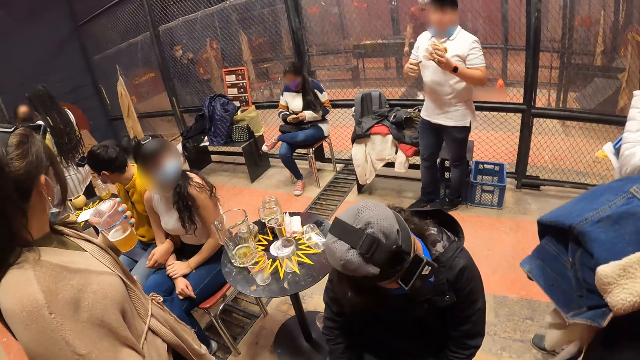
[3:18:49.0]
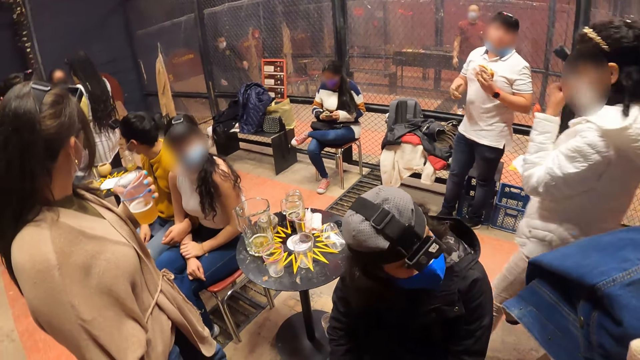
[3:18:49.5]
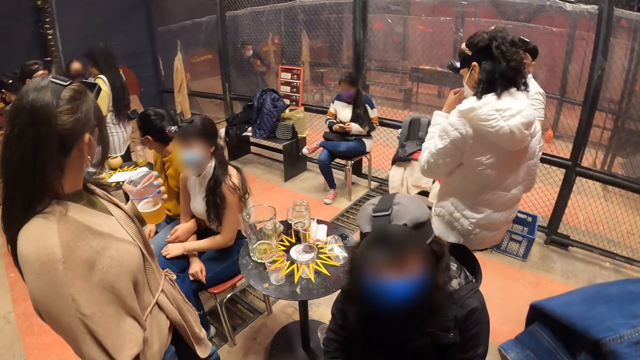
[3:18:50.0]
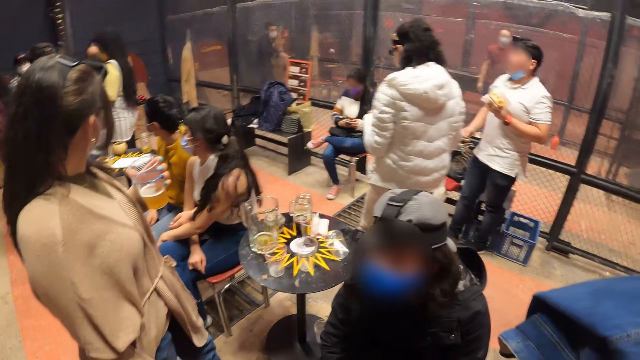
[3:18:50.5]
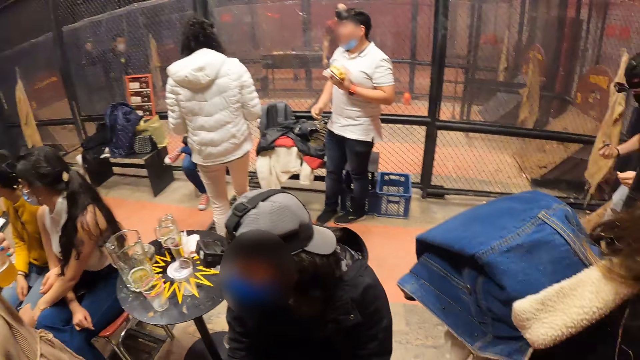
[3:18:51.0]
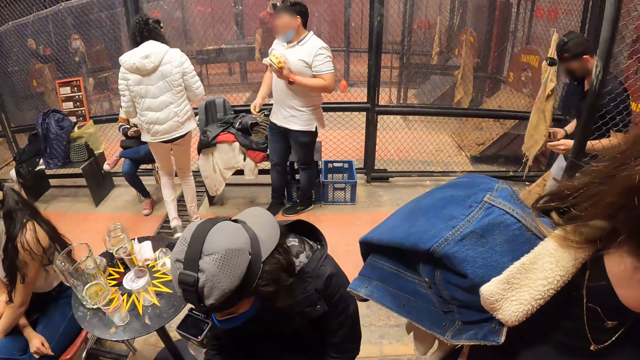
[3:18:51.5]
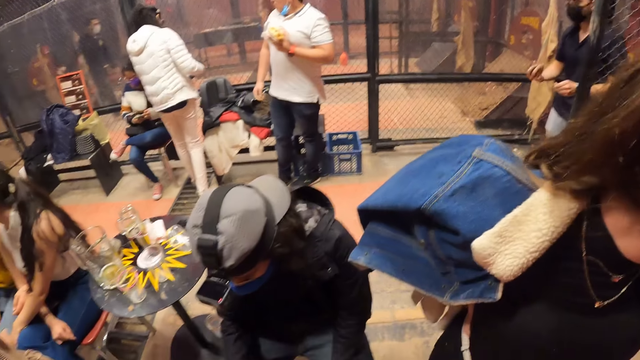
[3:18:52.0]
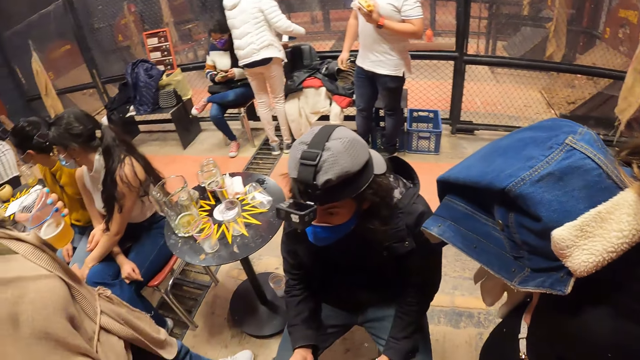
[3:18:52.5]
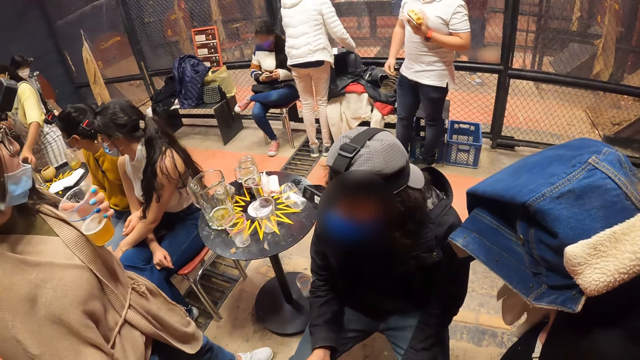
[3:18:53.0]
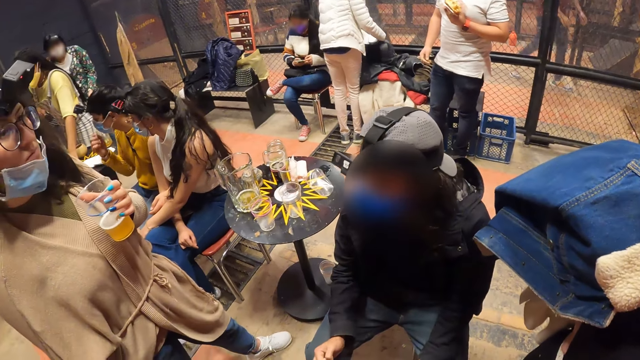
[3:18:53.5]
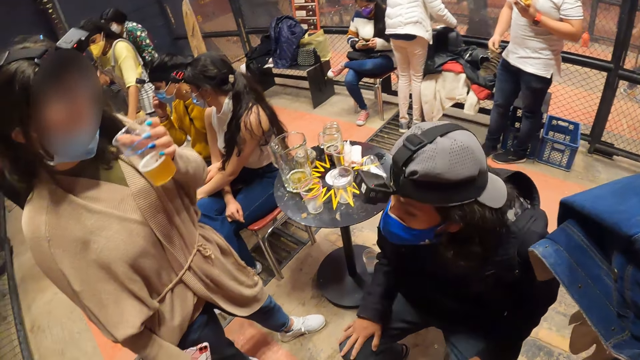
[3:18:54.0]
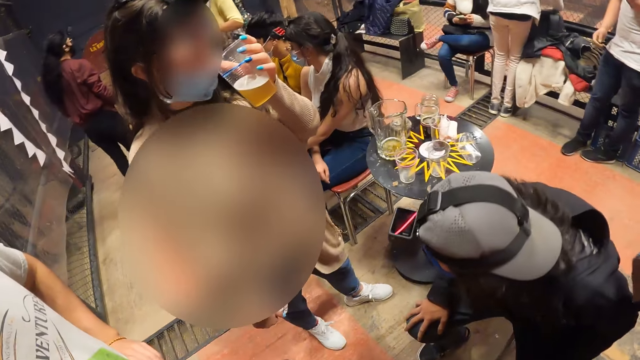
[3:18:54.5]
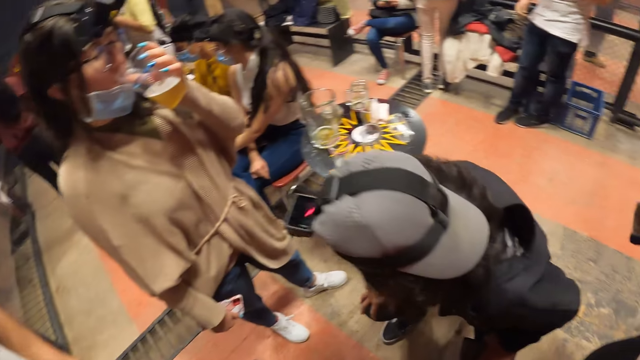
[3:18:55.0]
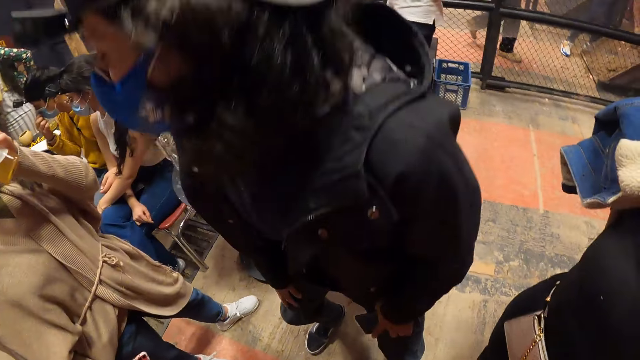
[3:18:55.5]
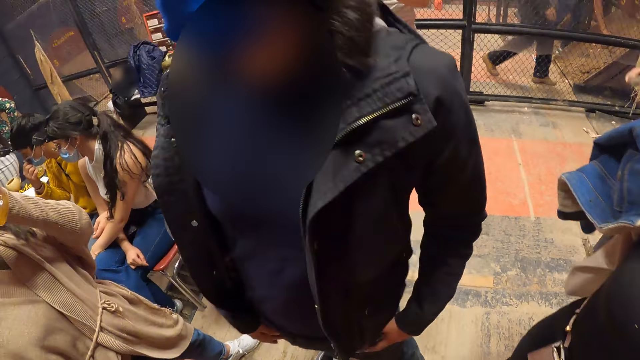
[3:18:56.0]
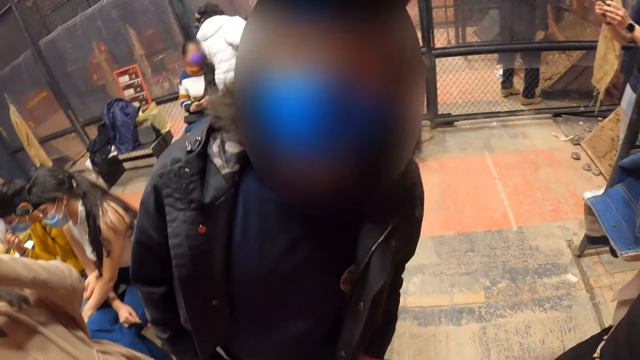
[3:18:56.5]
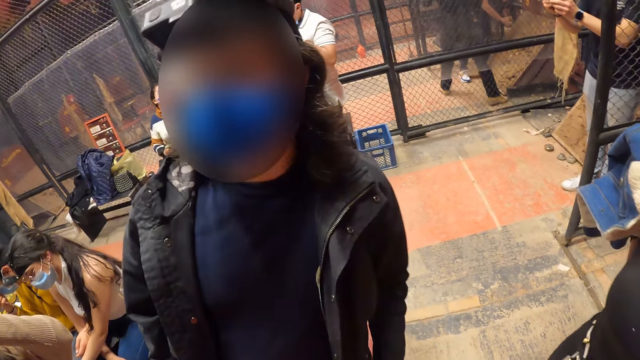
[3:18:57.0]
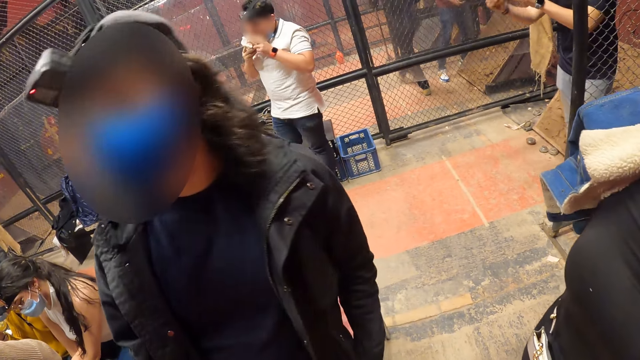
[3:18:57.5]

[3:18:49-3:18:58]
The man gets up from a chair.

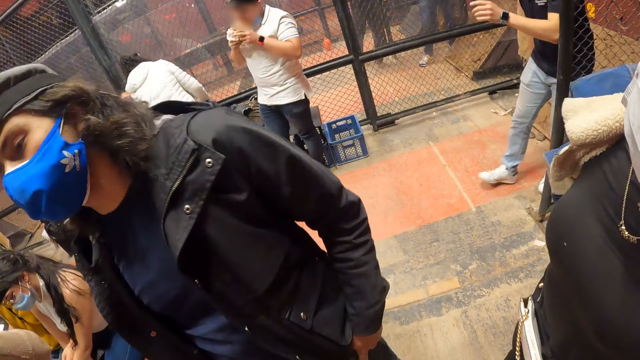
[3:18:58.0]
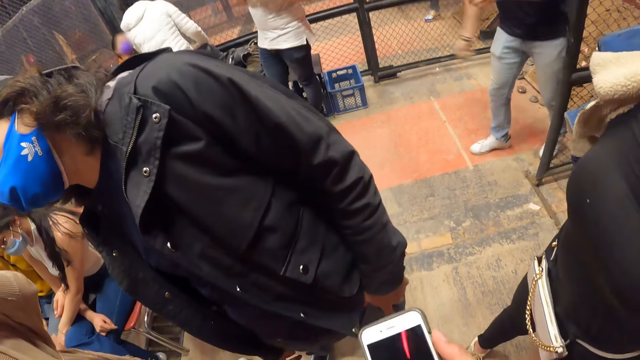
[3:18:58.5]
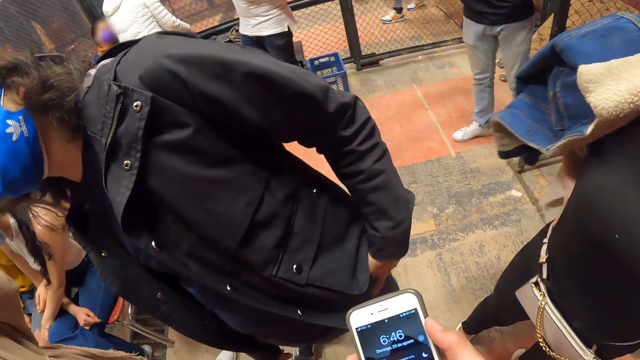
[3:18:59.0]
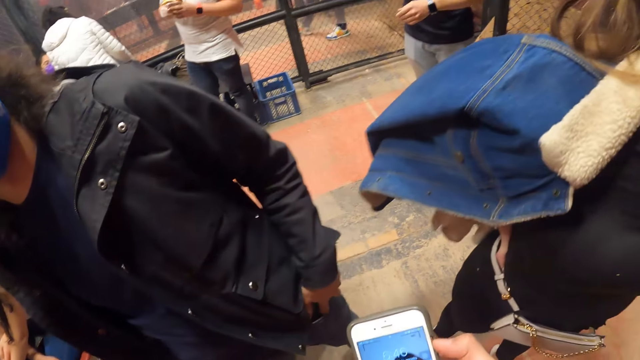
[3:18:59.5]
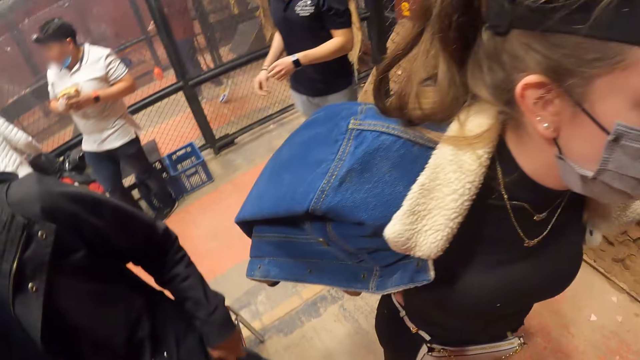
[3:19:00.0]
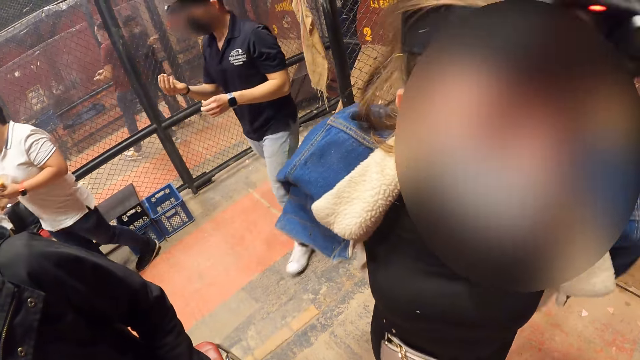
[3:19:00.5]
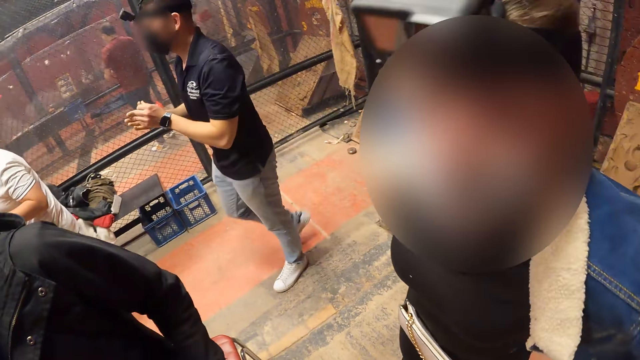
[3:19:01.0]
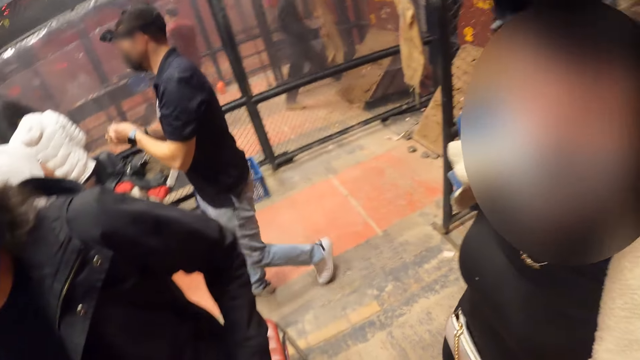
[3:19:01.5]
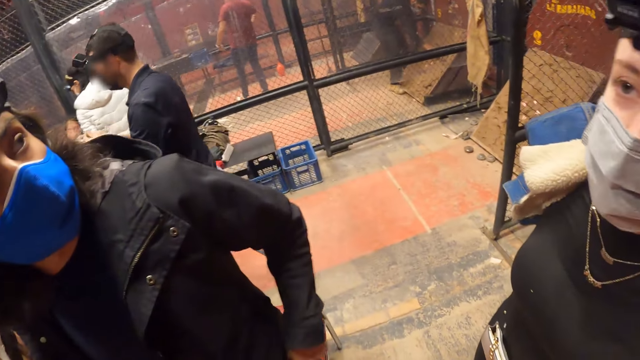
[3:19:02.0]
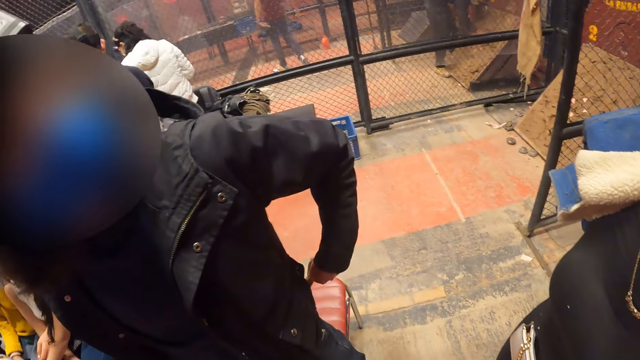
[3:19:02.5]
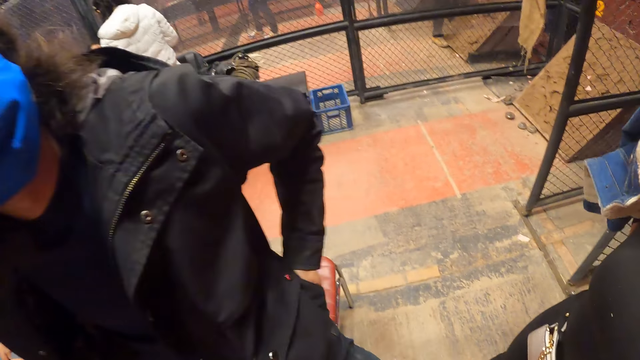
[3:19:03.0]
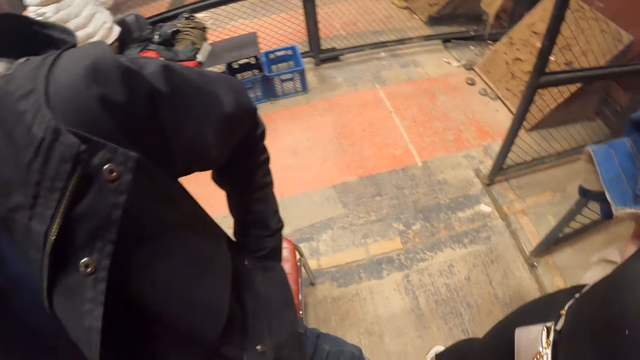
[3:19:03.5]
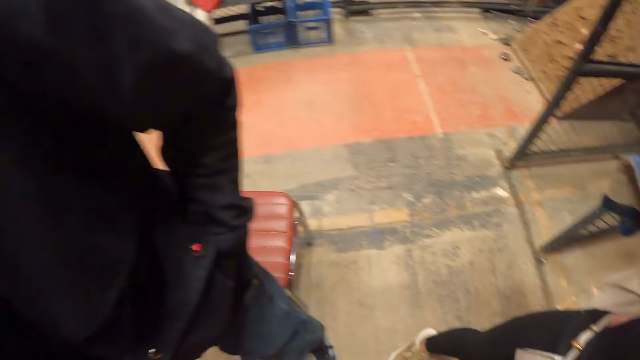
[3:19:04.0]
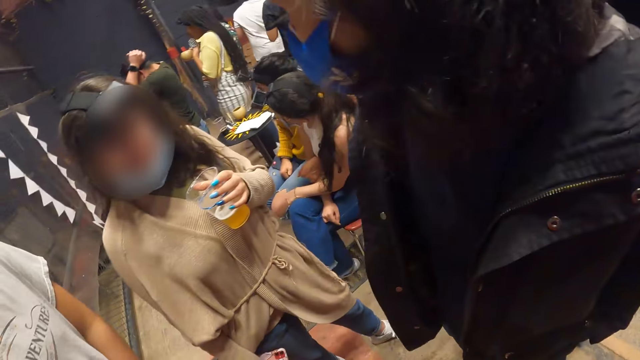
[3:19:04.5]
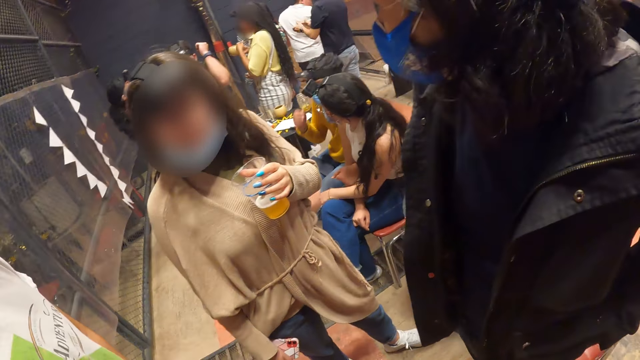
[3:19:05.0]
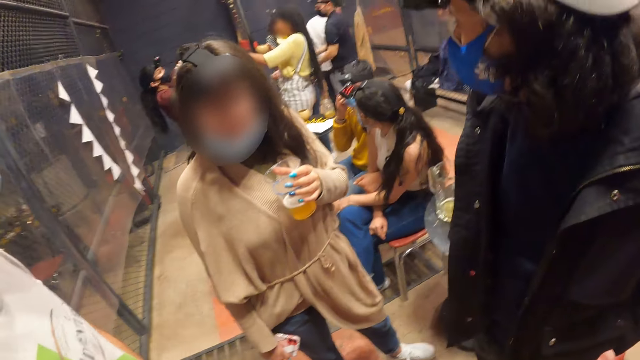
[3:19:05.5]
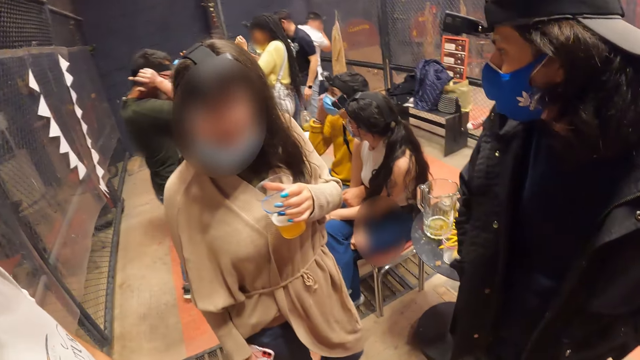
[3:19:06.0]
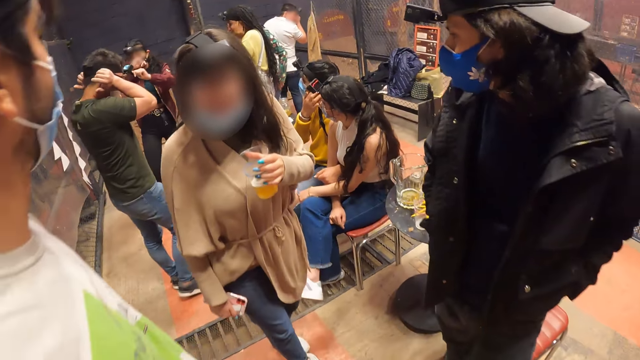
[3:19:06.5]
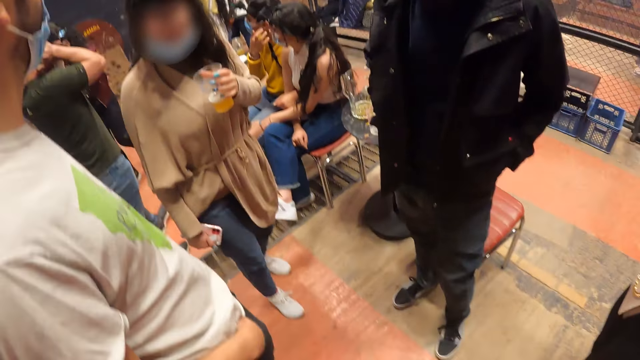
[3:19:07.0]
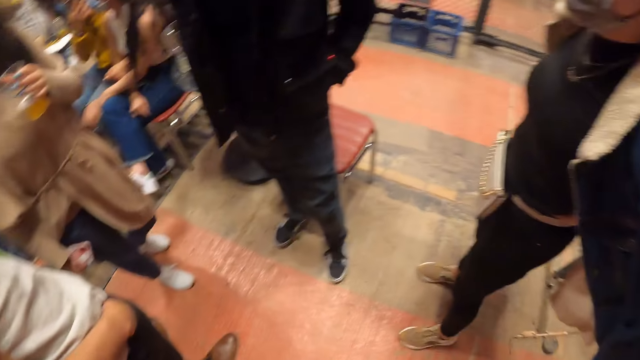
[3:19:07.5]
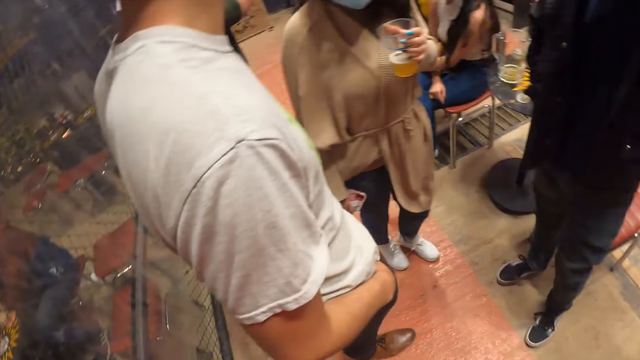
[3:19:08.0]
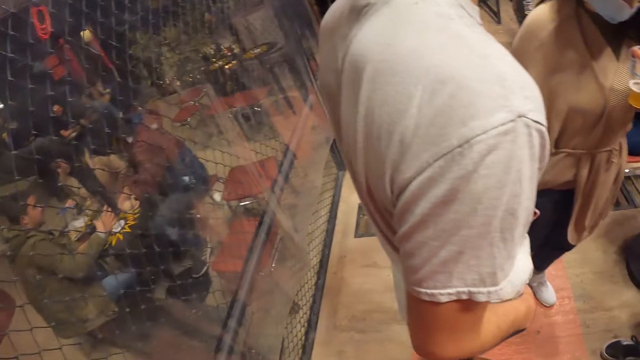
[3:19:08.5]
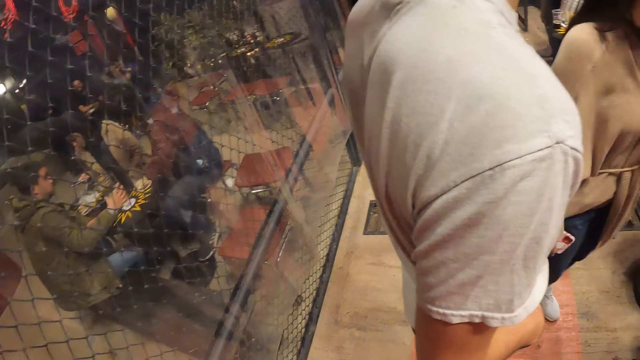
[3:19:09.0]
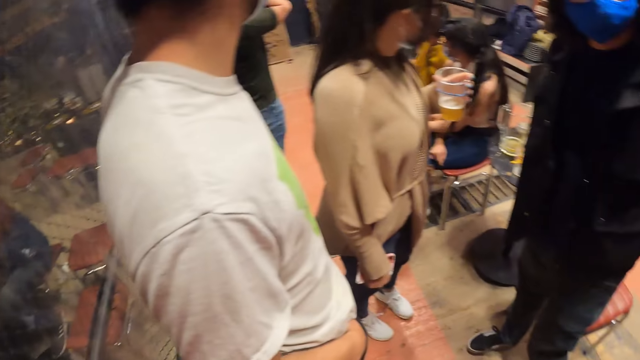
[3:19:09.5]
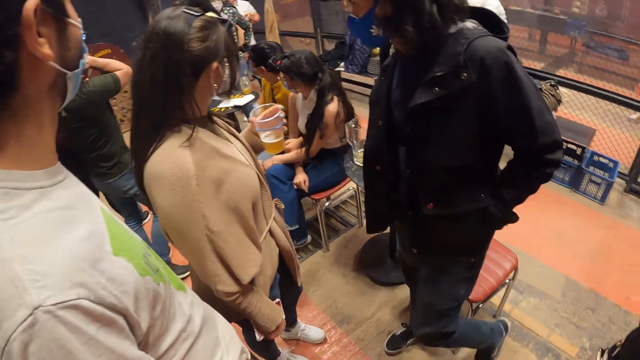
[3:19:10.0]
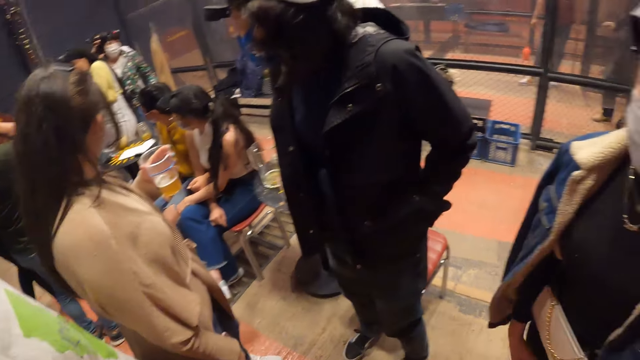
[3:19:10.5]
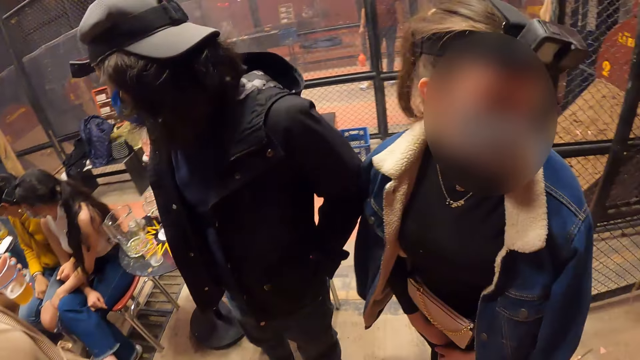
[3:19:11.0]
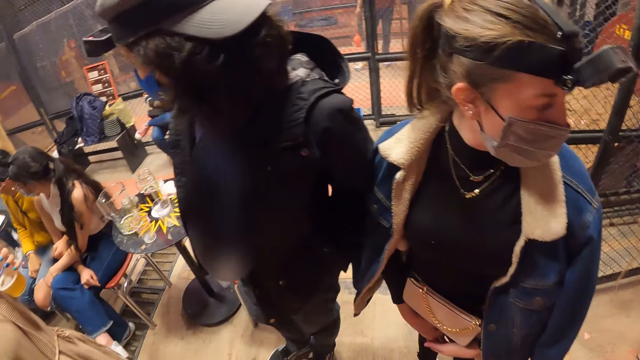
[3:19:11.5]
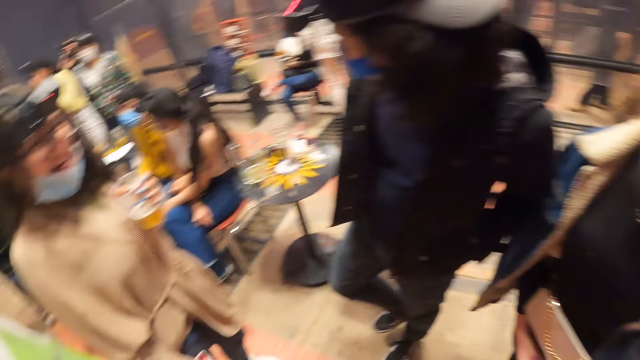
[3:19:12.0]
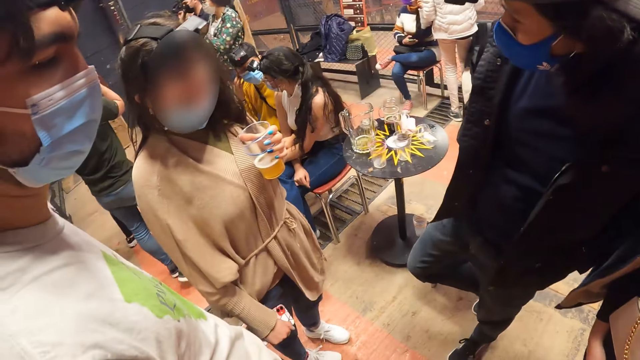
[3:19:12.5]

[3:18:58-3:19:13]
The camera wearer operates the phone in his right hand. A woman interacts with the camera wearer. The camera wearer looks around the room. A man dips his left hand in his jacket. The woman holds the cup. The camera wearer looks around the room.
